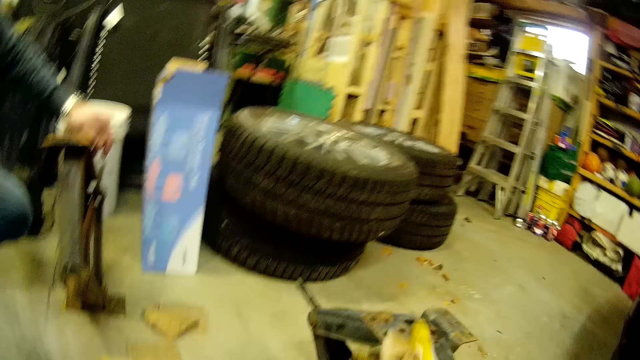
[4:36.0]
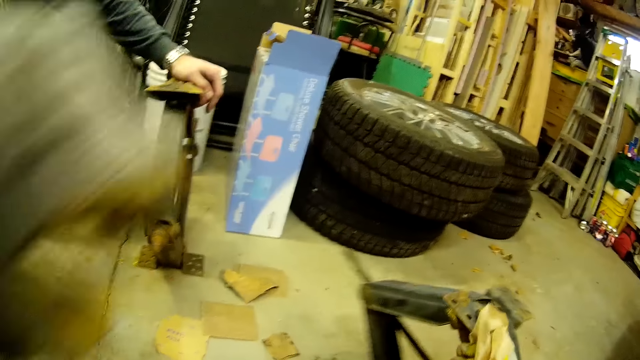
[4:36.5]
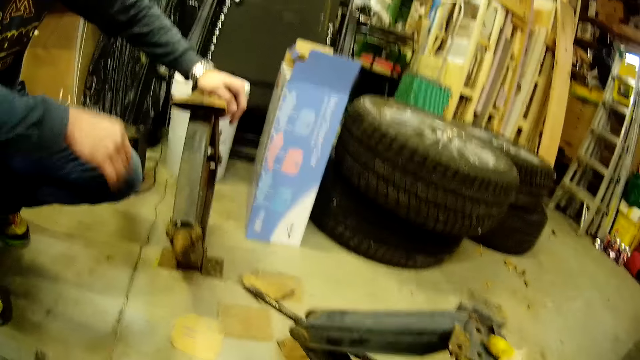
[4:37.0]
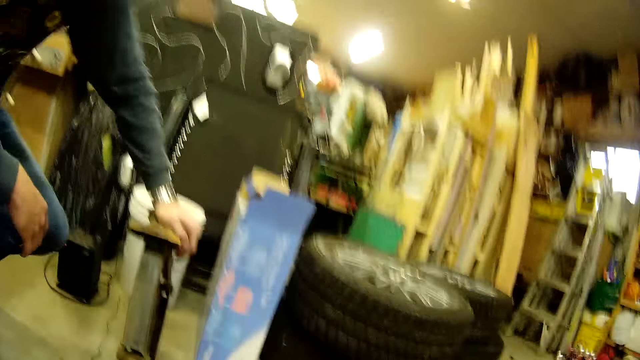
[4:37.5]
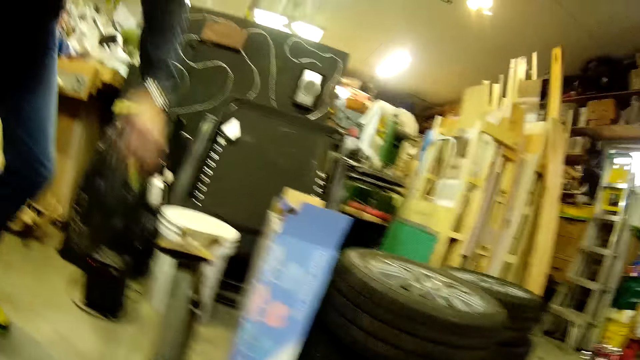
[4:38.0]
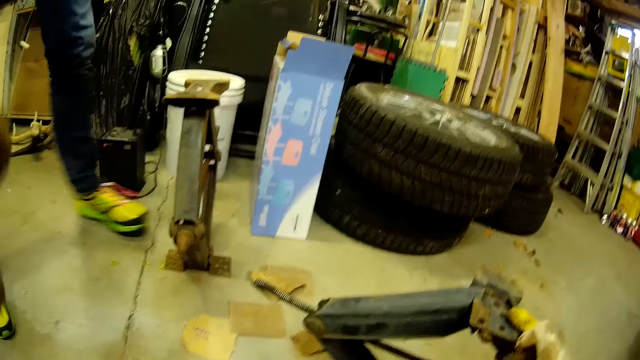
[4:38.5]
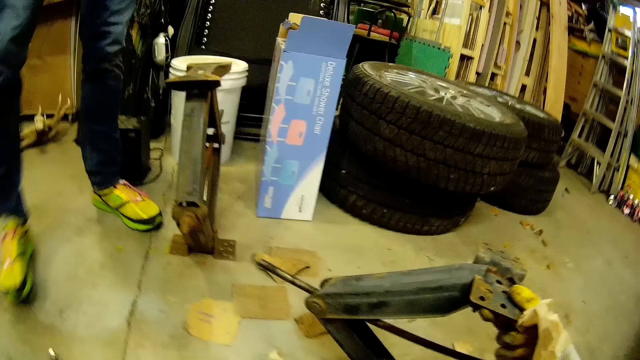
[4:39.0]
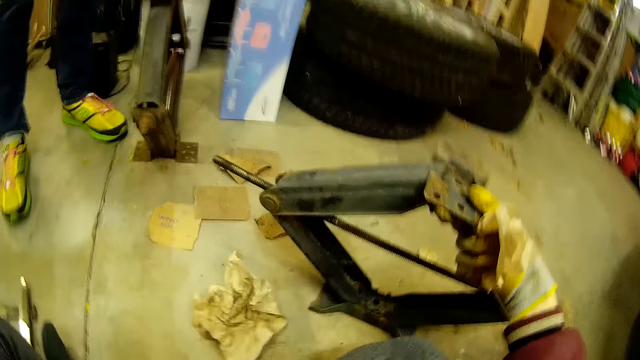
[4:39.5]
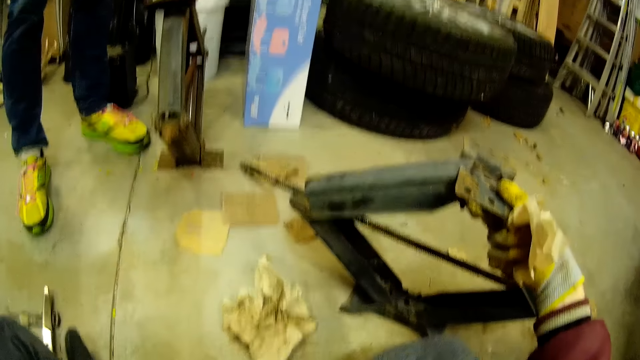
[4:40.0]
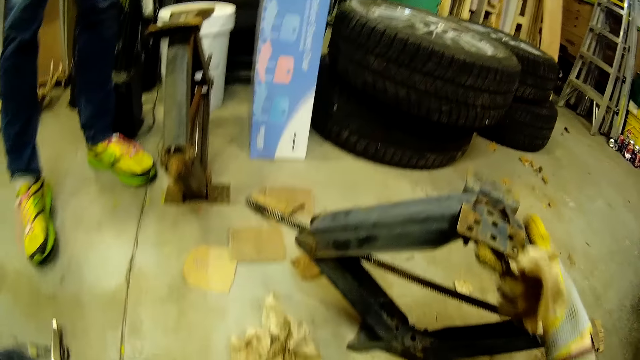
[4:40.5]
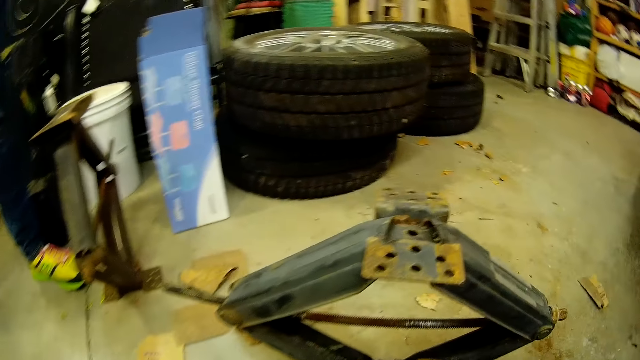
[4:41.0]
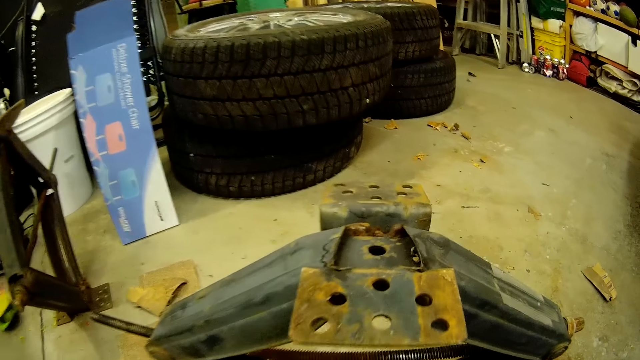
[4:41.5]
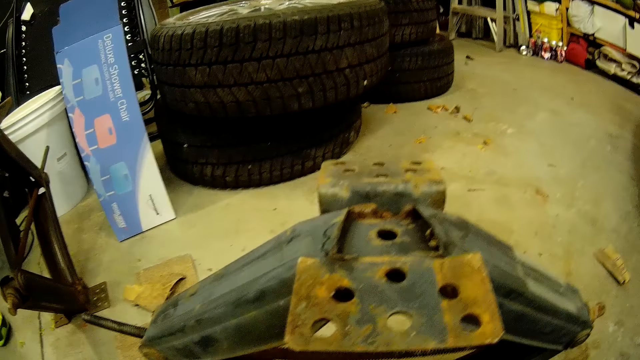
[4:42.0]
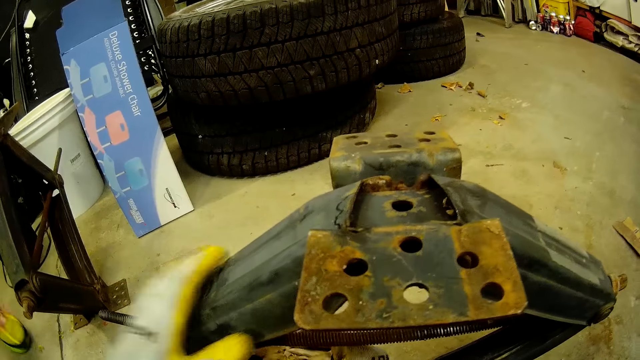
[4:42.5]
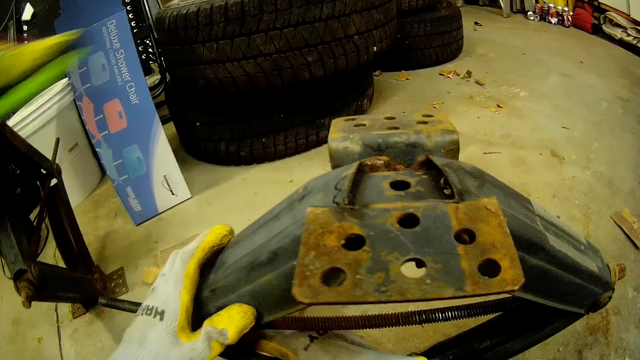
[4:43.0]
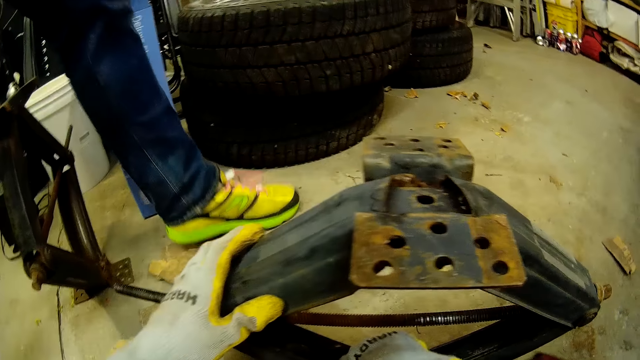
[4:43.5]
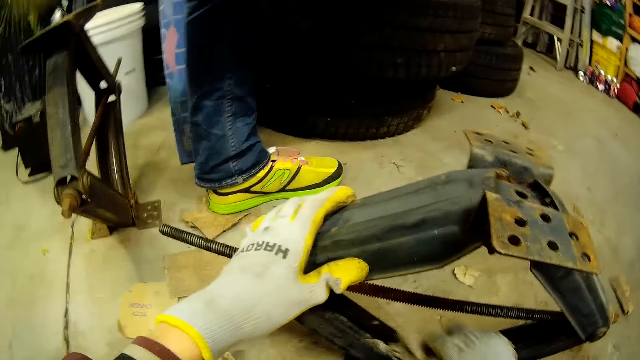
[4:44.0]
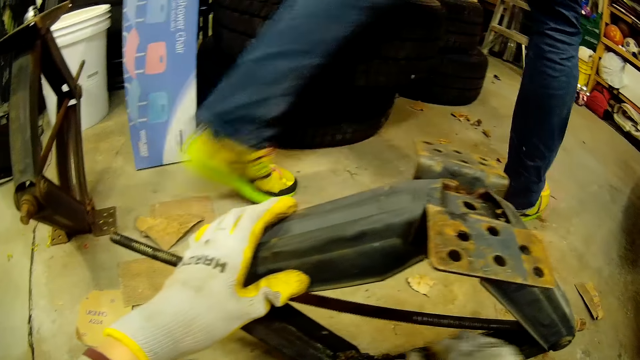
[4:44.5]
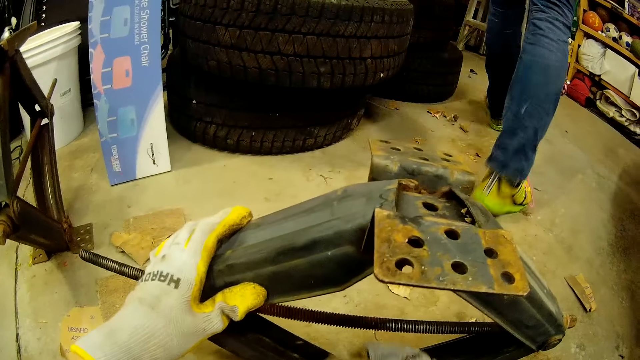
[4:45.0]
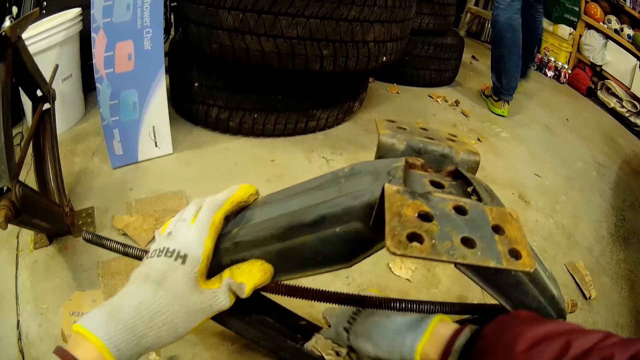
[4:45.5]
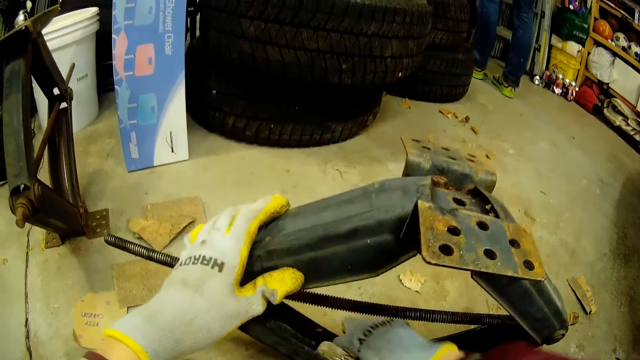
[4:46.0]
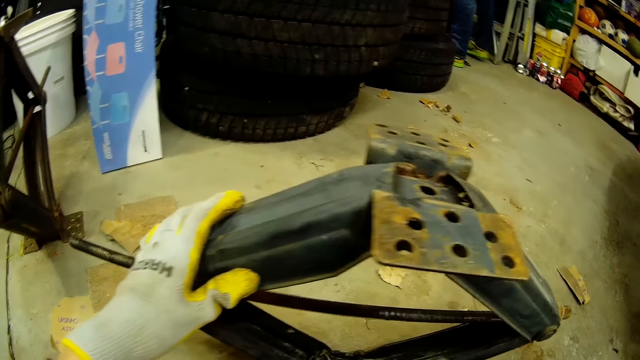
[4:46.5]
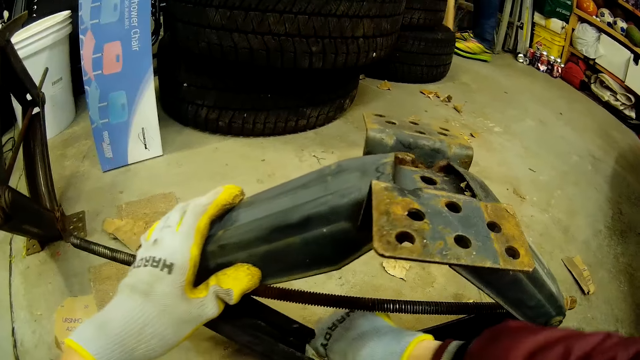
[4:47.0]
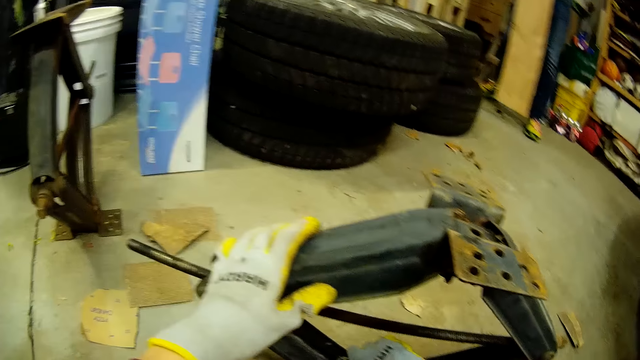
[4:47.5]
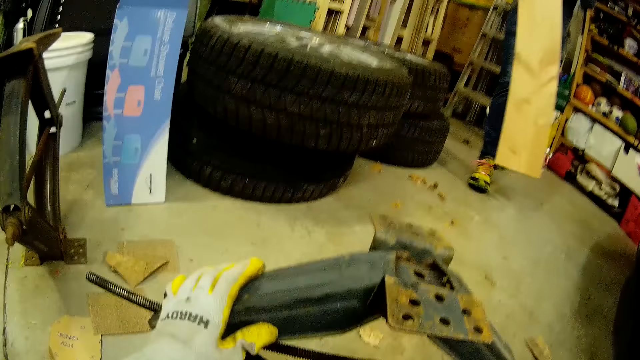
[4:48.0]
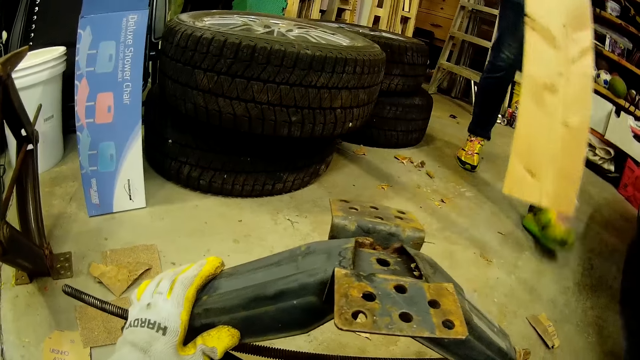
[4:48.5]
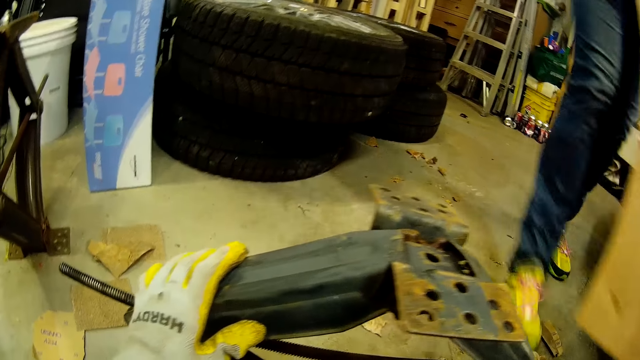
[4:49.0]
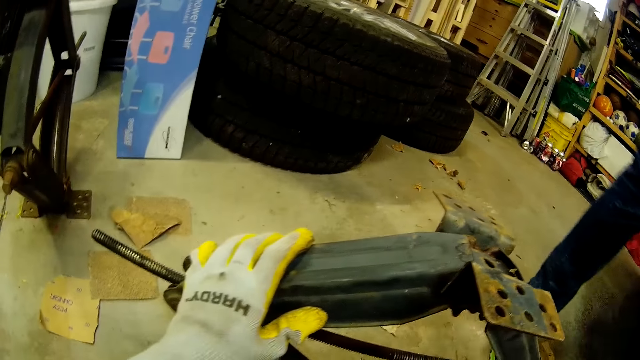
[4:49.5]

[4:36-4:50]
The camera wearer moves the car jack. She converses with a man. The man gets up. The man removes his left hand from the car jack. The camera wearer converses with the man. The man responds to the camera wearer. The camera wearer holds the car jack. The man jumps over the car jack. The man walks past the camera wearer. The camera wearer wipes the car jack. The man moves around the workshop. The camera wearer wipes the car jack. She adjusts the car jack with her right hand. The man carries a wood plank with both hands.

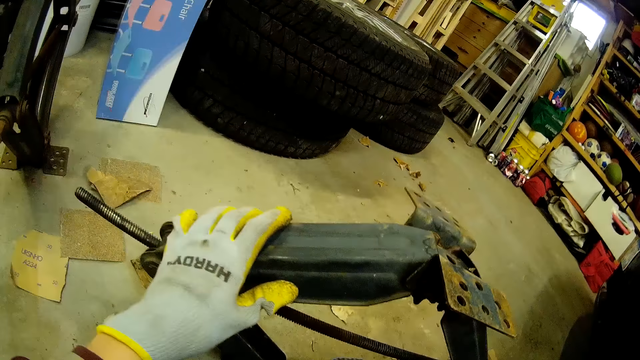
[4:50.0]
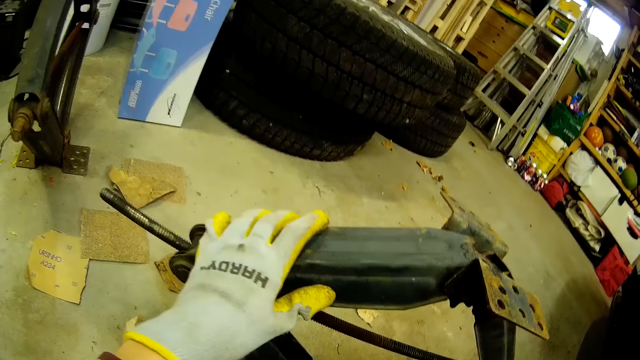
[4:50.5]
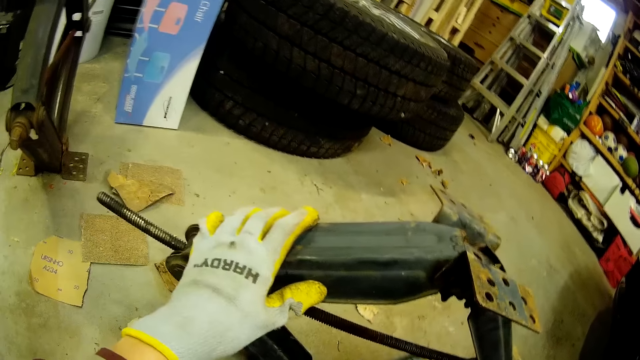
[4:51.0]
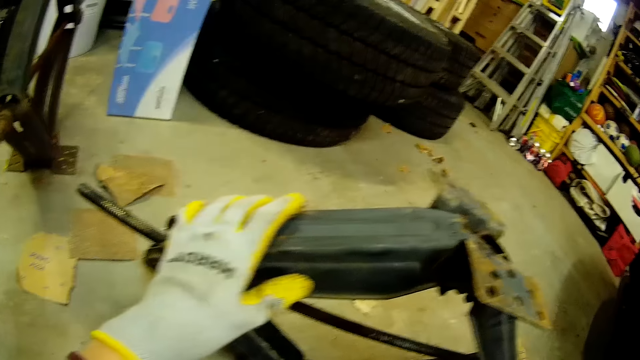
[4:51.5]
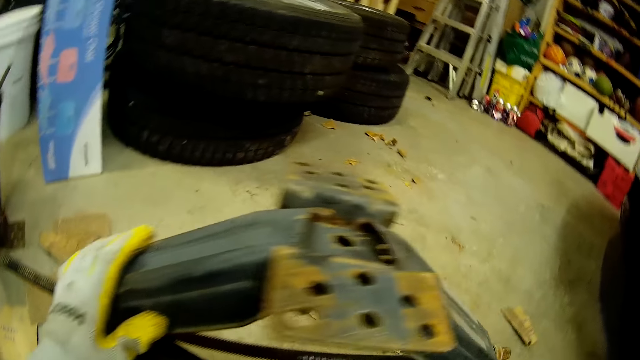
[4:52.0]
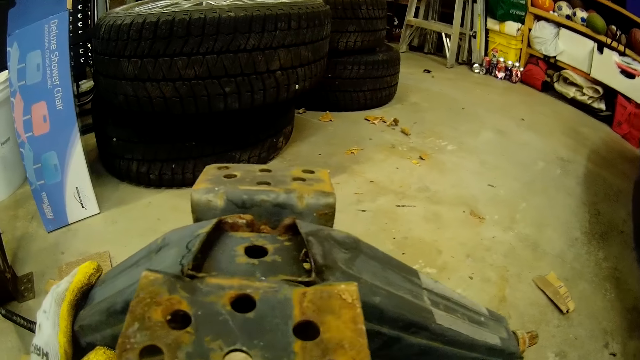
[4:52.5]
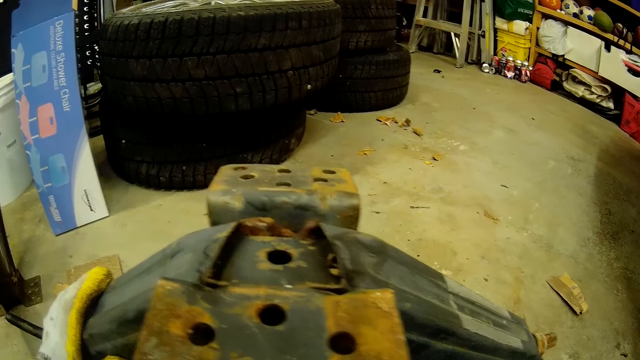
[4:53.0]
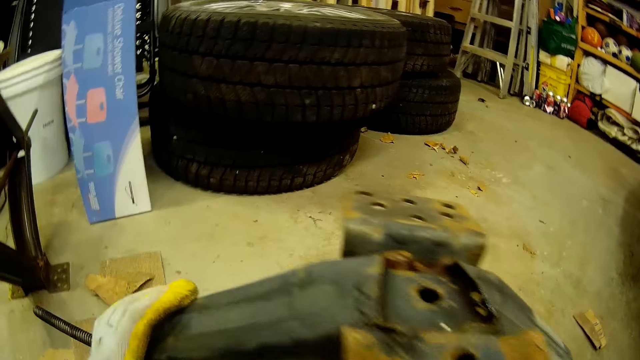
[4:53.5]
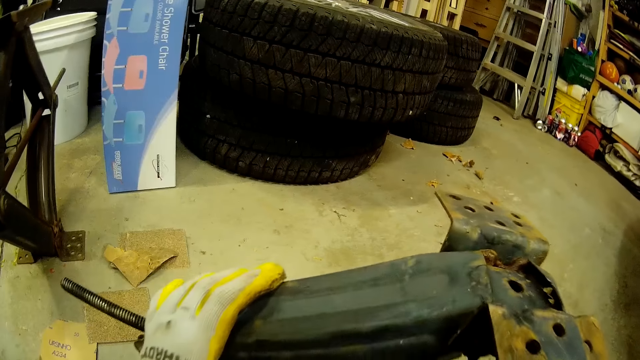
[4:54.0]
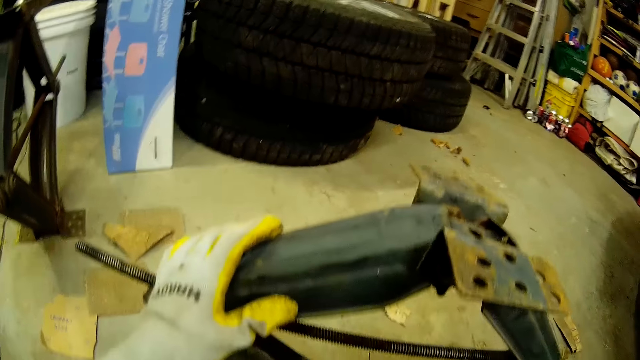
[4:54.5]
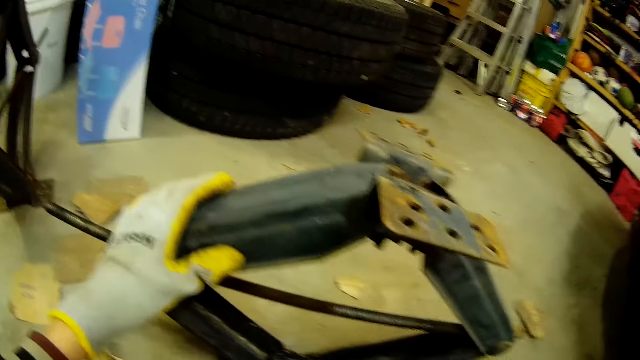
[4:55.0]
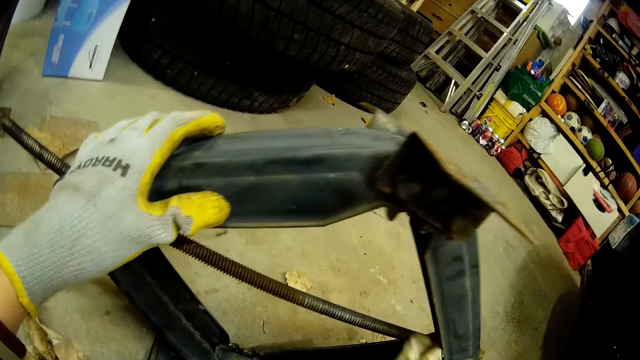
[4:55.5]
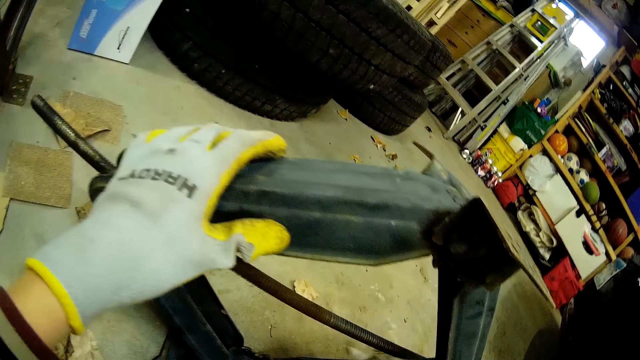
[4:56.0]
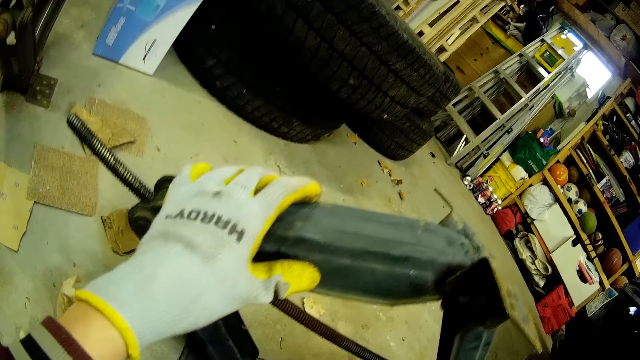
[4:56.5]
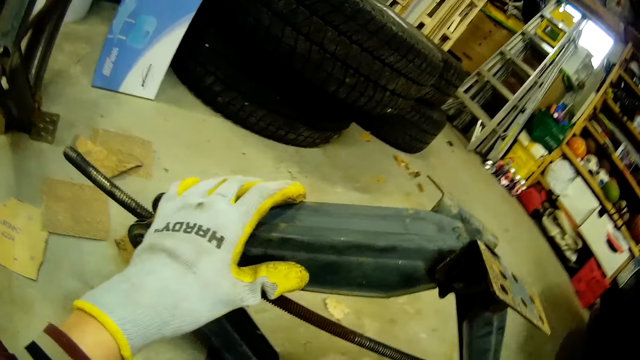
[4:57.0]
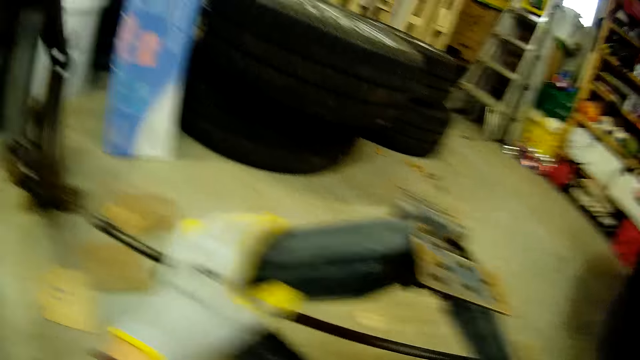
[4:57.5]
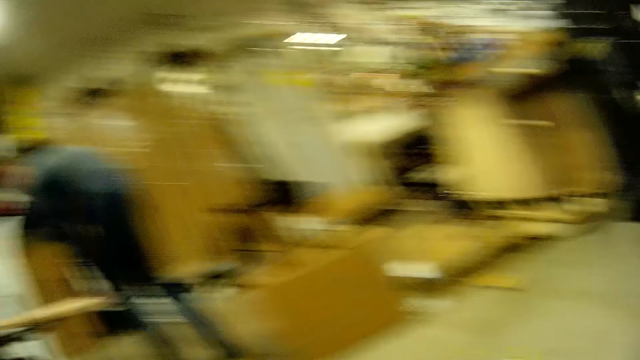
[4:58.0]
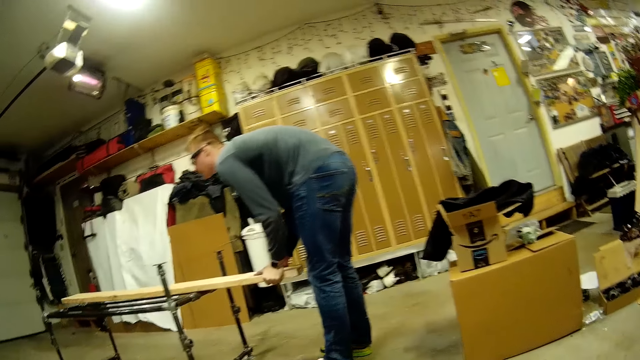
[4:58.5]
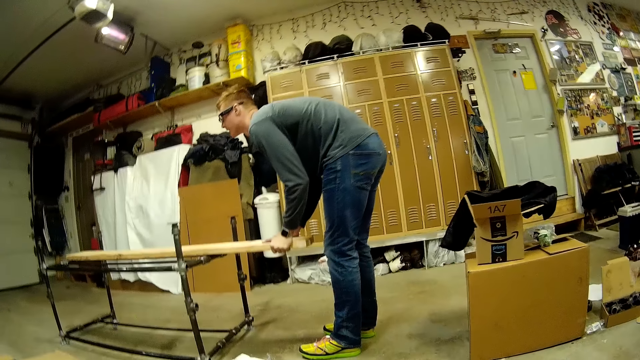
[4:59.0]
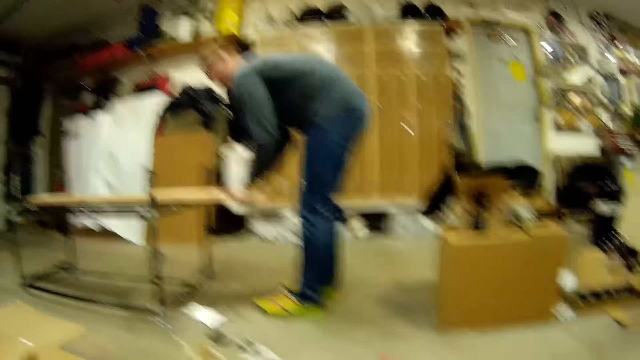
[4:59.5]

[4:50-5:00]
The camera wearer checks the car jack. They wipe the car jack. They turn around. The man drops the wood plank on a metal stand.
